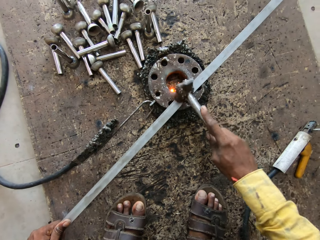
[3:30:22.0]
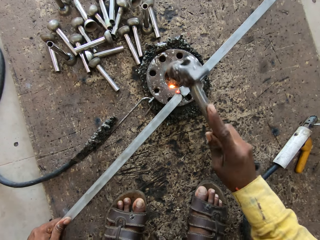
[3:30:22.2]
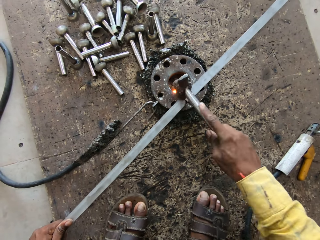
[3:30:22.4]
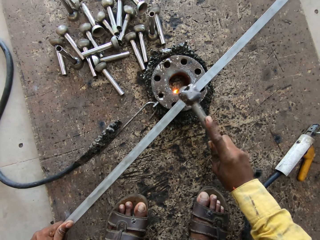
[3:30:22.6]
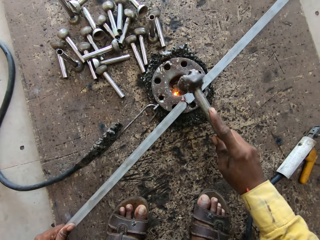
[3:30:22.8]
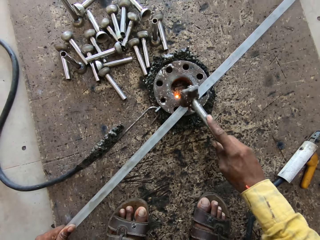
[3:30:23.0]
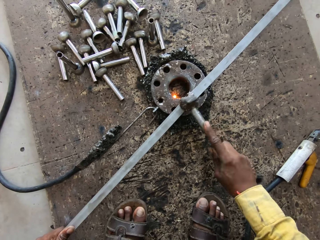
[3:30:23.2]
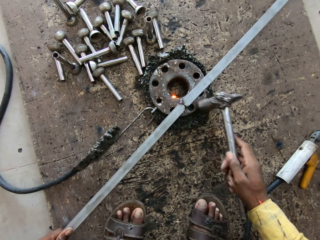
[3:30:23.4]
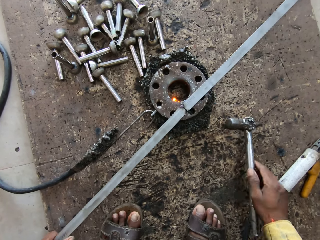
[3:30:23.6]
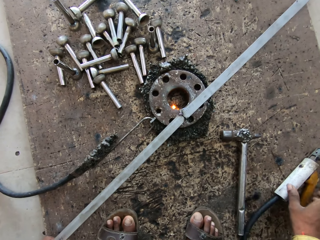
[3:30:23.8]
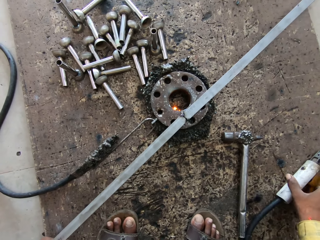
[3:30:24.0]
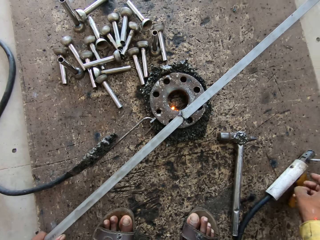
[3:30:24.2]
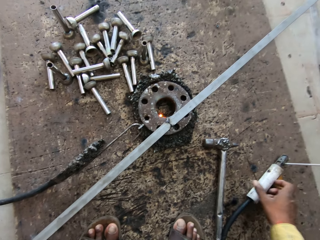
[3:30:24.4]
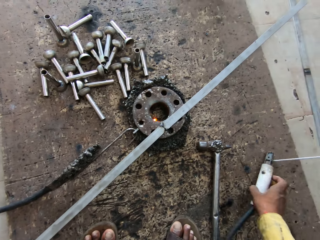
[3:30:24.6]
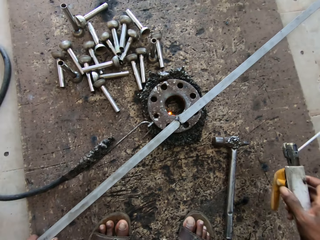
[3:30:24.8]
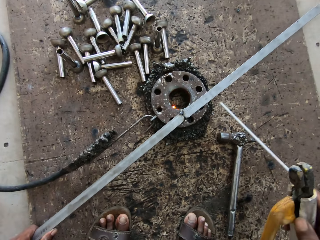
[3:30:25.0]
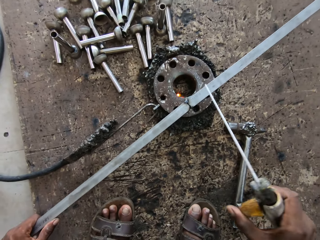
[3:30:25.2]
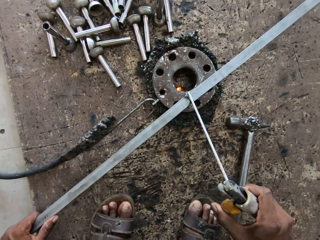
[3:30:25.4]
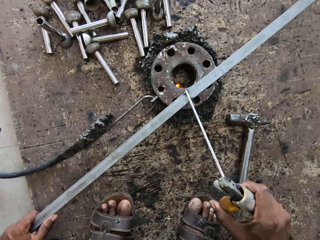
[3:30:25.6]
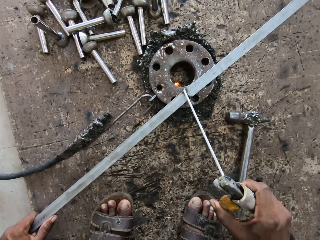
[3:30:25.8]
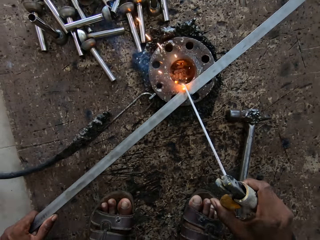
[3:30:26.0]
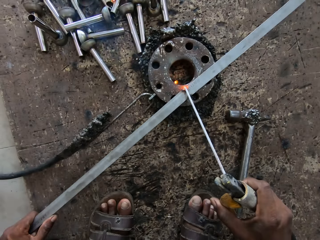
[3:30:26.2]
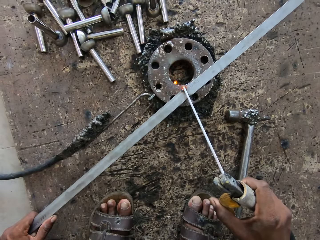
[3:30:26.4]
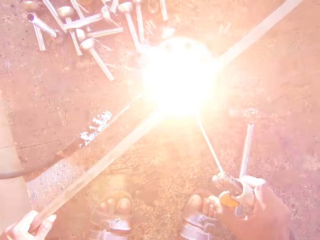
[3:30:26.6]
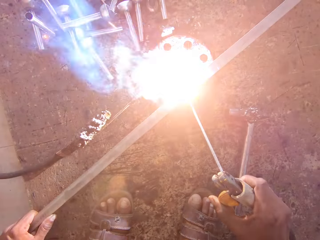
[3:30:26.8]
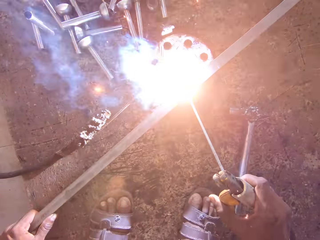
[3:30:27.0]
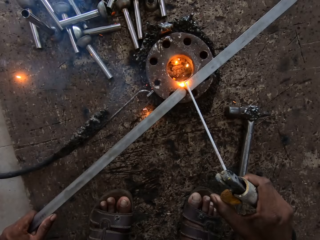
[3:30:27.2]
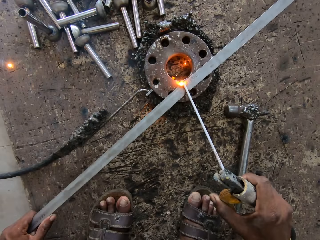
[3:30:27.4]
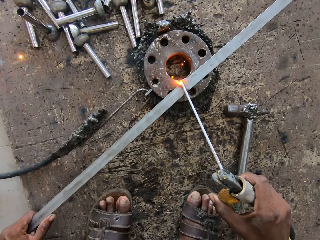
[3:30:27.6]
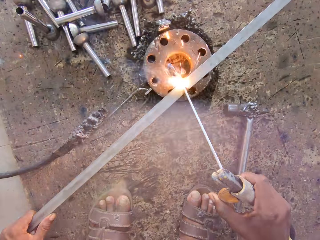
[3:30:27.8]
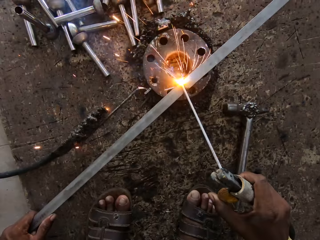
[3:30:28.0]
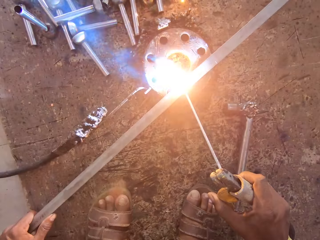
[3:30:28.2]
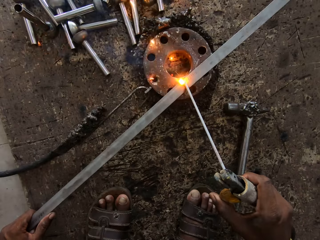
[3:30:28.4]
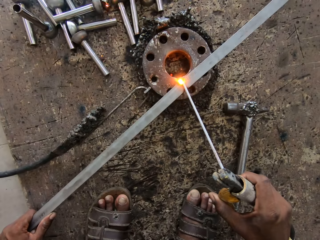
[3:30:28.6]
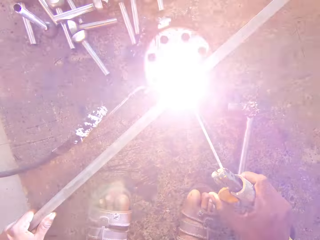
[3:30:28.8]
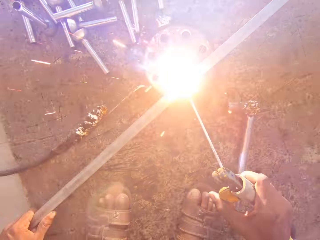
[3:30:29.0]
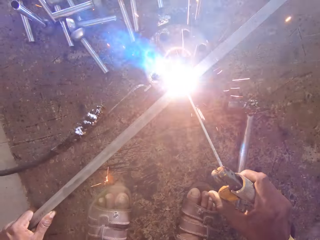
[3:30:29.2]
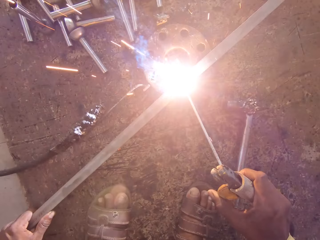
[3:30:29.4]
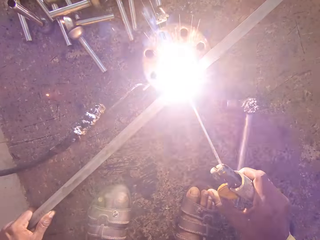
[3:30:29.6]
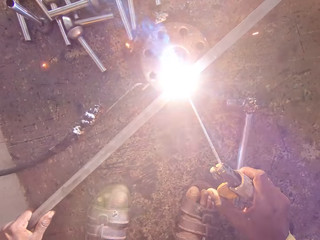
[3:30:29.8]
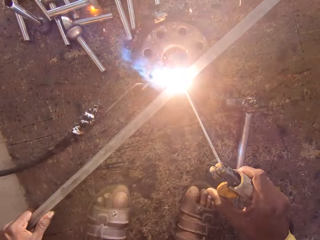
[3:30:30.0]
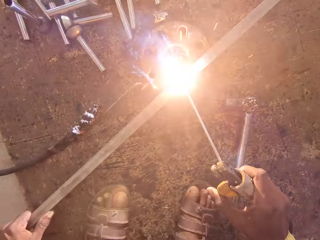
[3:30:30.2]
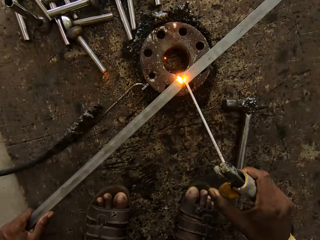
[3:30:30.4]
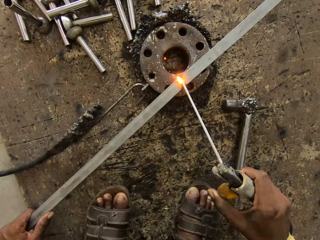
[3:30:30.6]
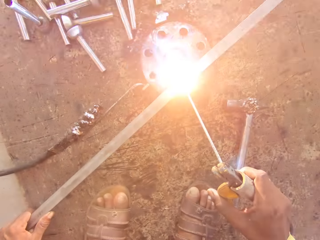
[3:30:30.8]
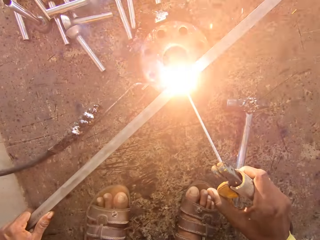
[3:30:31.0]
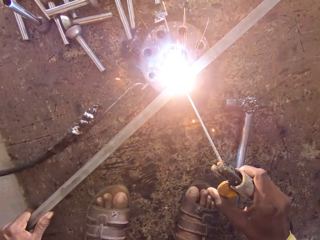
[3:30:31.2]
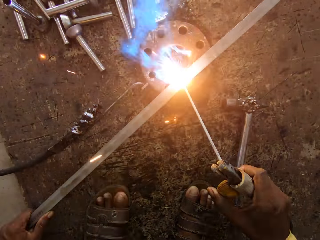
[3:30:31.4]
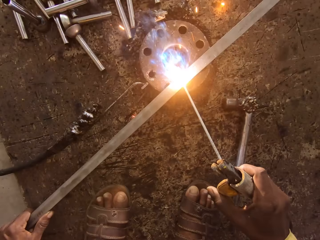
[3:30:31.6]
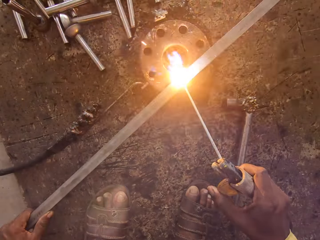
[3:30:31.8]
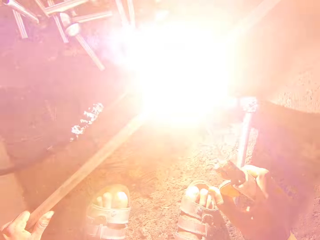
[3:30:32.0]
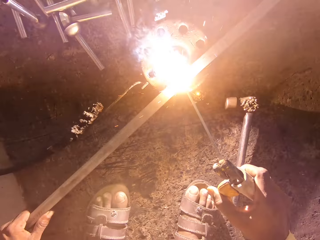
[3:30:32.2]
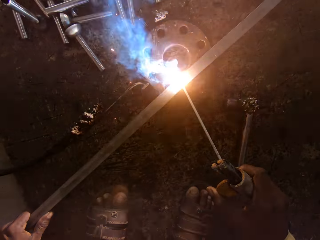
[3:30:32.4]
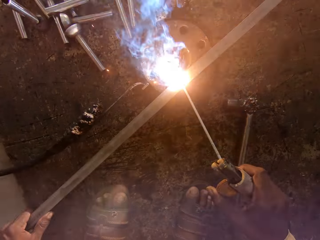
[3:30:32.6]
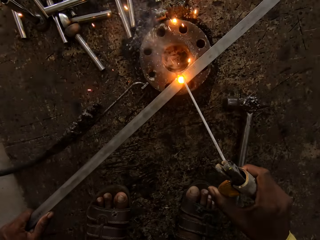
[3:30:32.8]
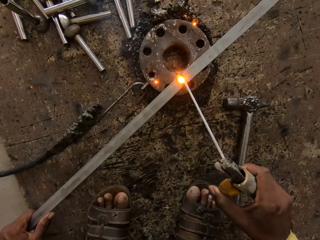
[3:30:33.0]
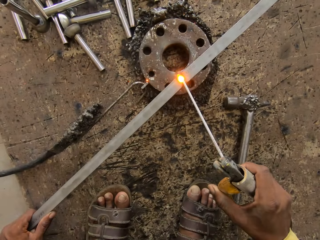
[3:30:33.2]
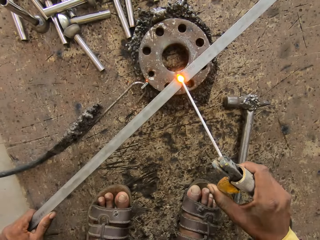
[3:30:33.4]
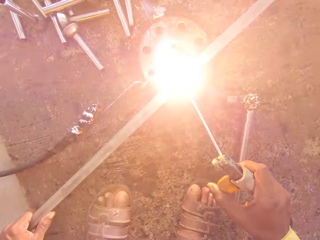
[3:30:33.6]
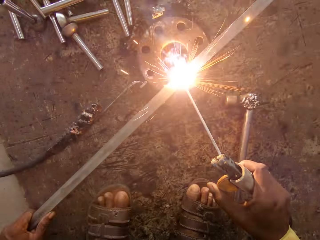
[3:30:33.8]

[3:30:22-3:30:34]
The camera wearer puts the hammer down. They take the welding machine. They weld.

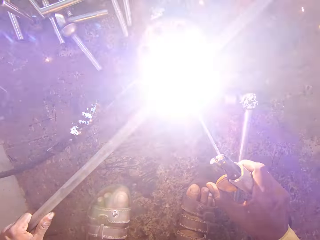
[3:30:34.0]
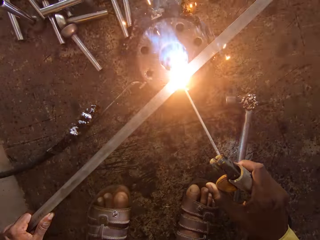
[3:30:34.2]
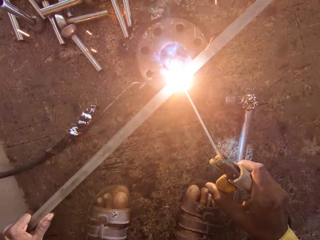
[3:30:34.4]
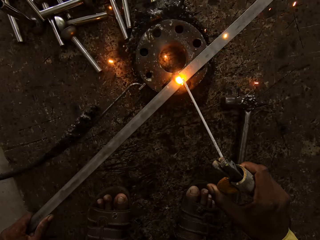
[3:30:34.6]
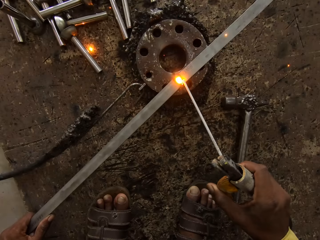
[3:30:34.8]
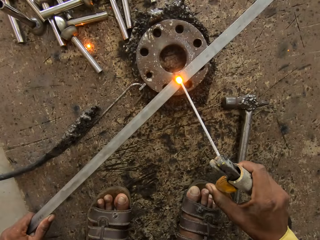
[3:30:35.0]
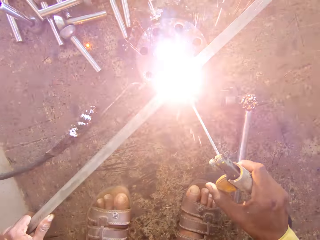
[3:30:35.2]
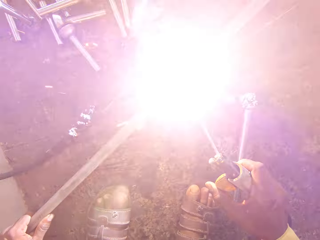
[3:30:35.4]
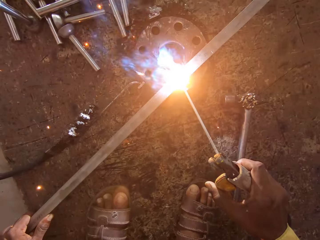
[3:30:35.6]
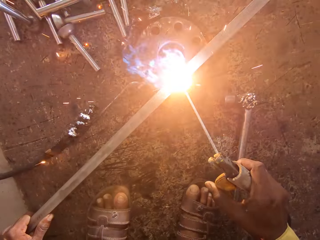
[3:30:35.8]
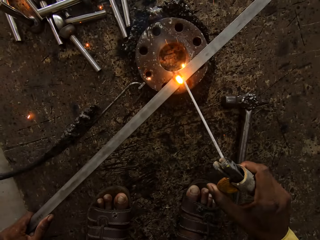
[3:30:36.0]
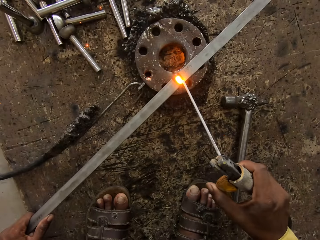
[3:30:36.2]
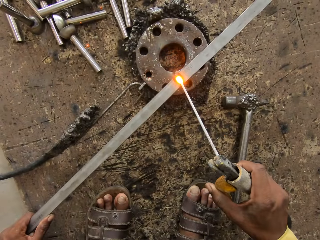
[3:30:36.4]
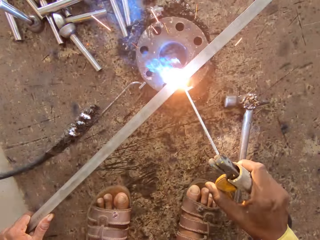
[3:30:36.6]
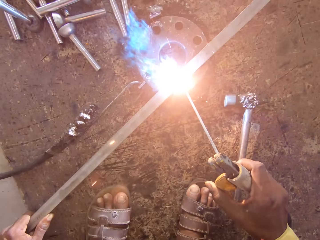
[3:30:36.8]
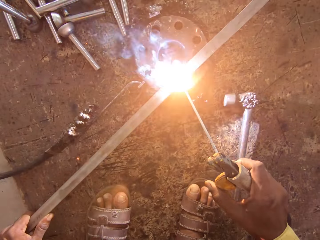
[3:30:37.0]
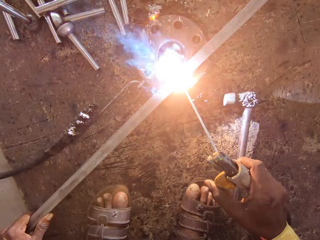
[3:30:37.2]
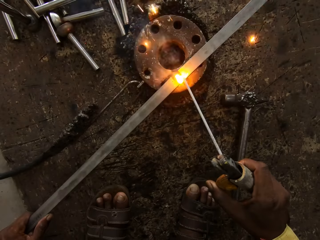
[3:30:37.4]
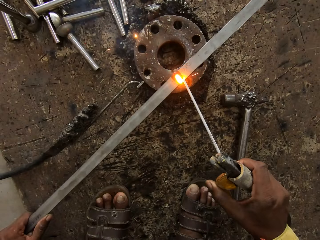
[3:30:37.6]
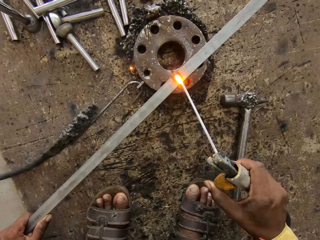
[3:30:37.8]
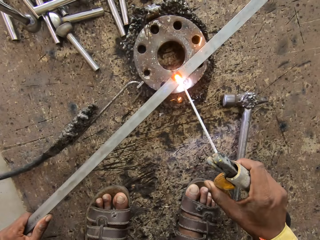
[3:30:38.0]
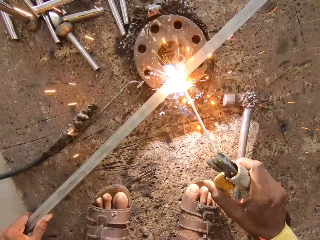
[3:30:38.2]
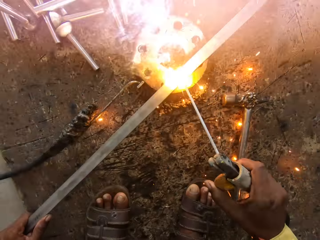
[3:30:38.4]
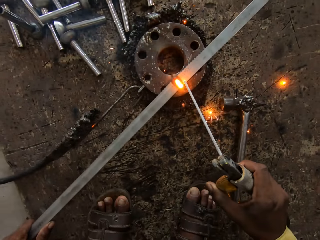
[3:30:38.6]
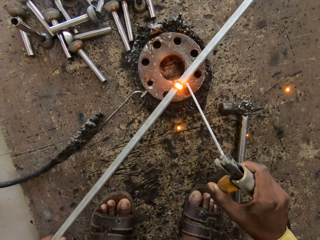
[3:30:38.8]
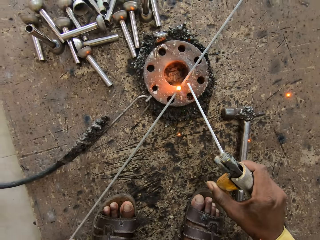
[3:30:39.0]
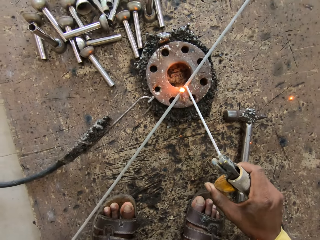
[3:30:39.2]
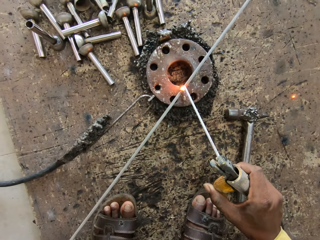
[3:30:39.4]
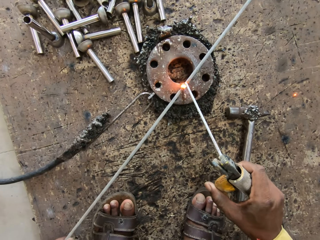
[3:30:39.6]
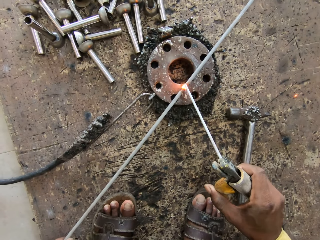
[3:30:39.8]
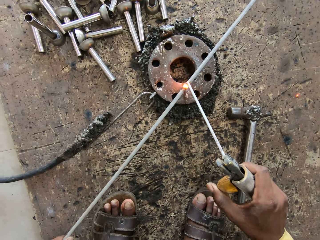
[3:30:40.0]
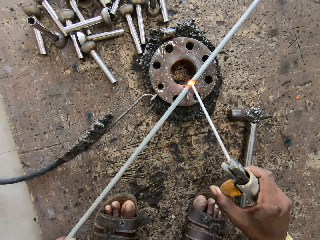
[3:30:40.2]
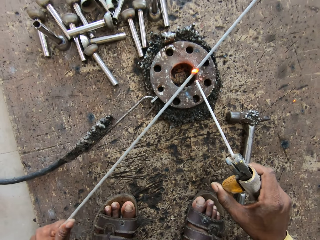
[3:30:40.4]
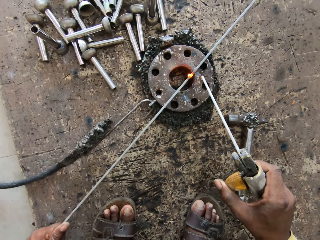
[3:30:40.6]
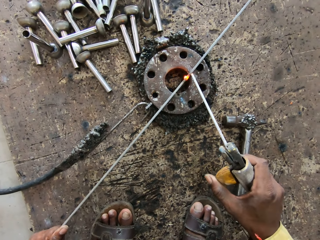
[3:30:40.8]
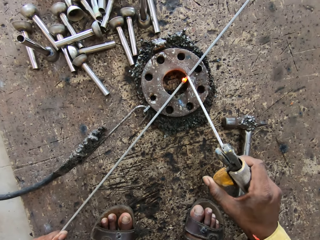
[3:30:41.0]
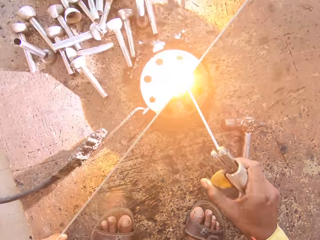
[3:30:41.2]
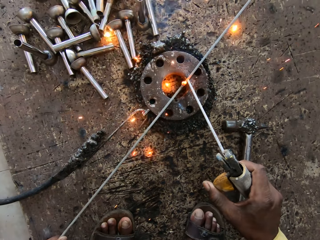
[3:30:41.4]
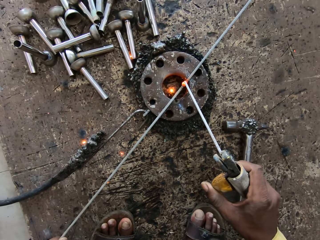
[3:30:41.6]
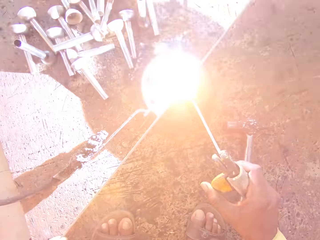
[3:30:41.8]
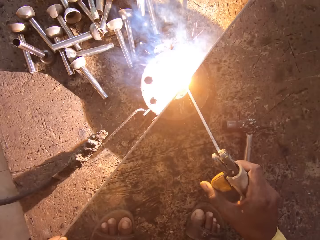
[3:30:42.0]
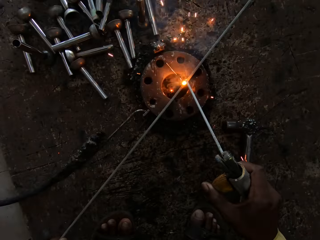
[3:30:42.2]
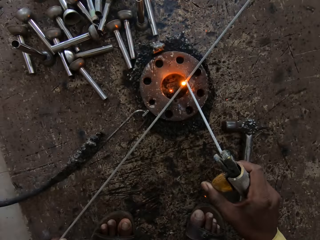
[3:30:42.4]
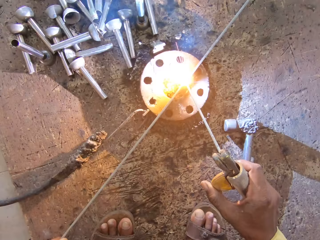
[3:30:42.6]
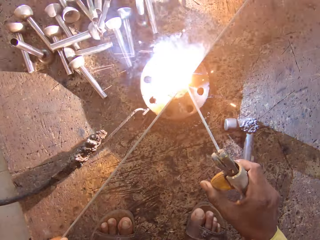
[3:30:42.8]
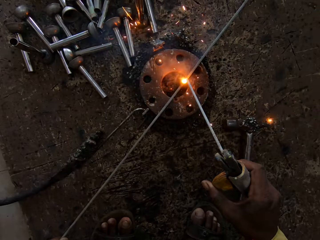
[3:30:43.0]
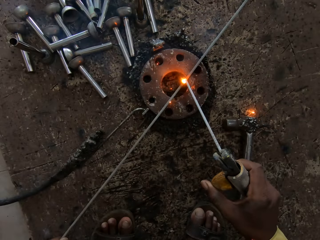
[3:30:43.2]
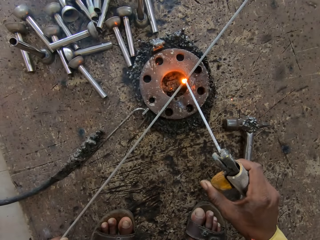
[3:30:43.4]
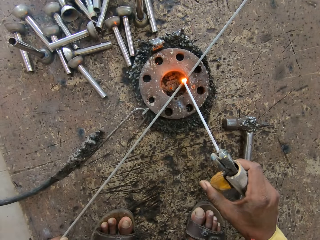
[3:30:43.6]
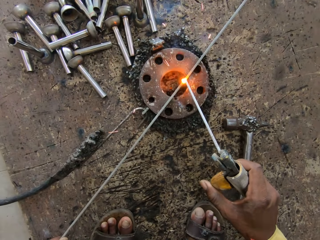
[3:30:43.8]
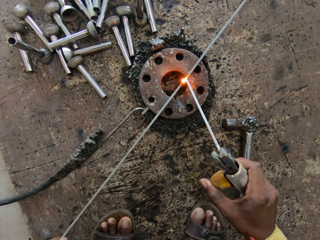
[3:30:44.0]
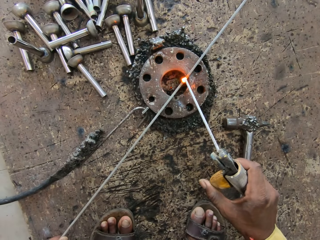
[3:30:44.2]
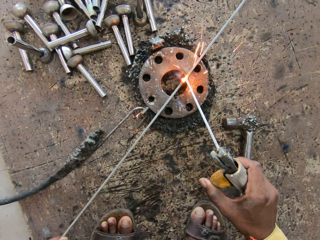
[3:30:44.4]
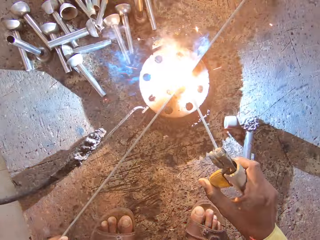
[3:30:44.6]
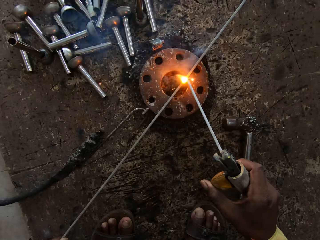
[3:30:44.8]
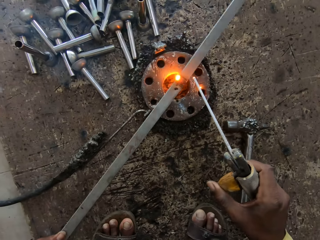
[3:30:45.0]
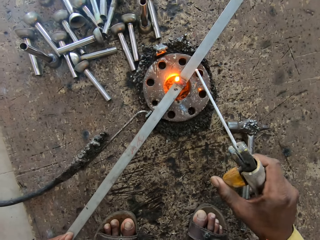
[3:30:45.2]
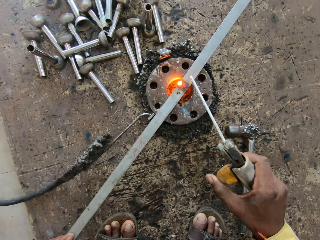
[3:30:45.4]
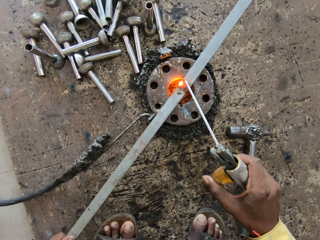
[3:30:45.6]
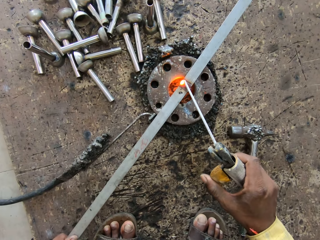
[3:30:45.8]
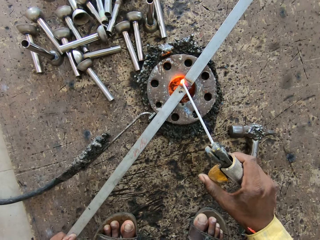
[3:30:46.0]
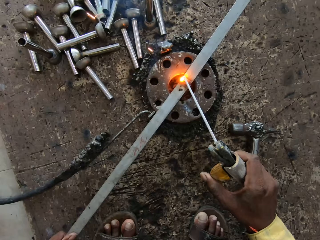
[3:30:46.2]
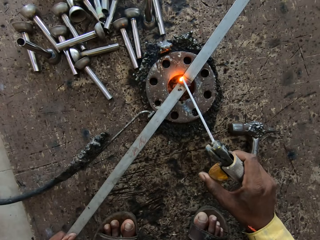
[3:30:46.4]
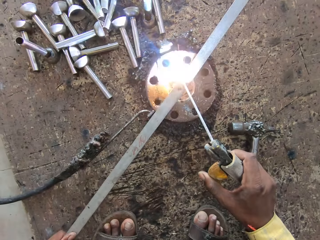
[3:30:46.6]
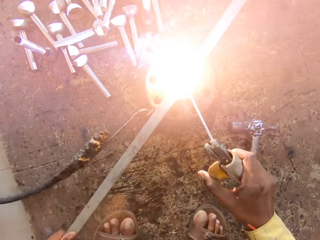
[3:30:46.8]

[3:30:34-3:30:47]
The camera wearer turns metal. They weld. They turn the metal. They weld.
